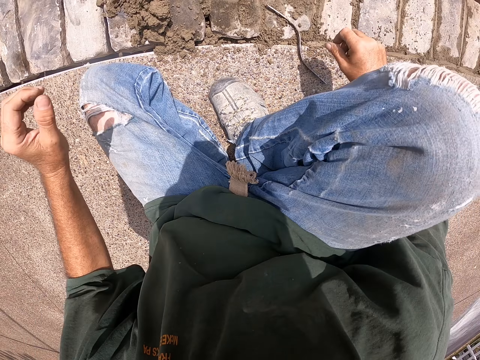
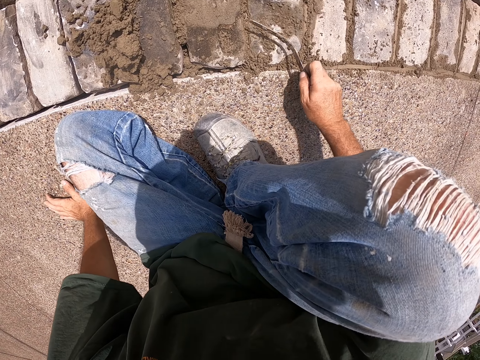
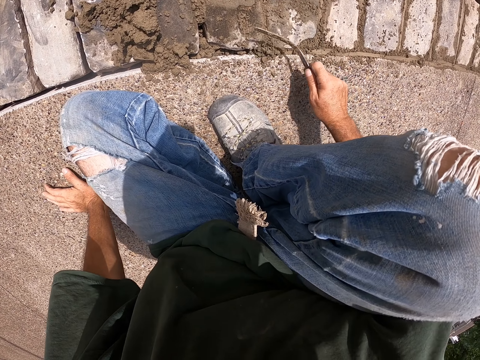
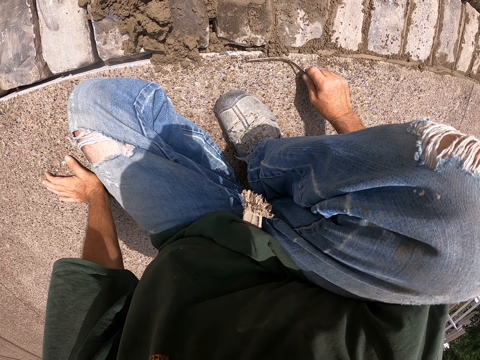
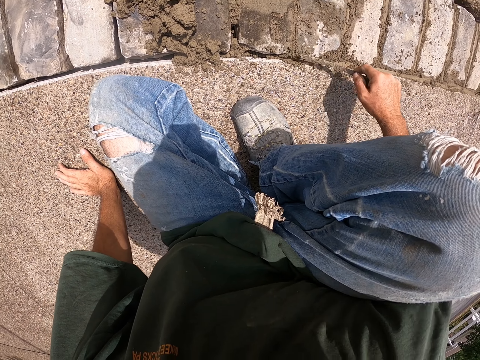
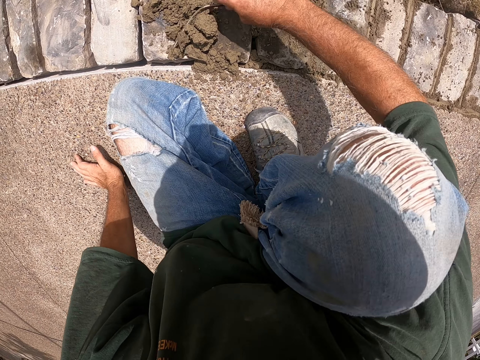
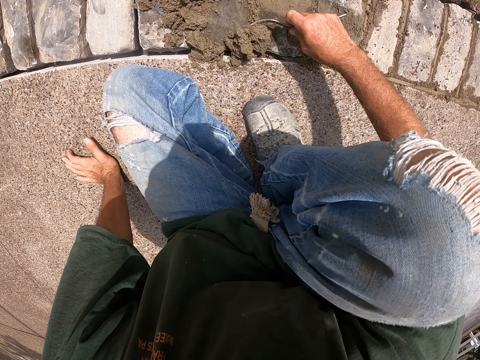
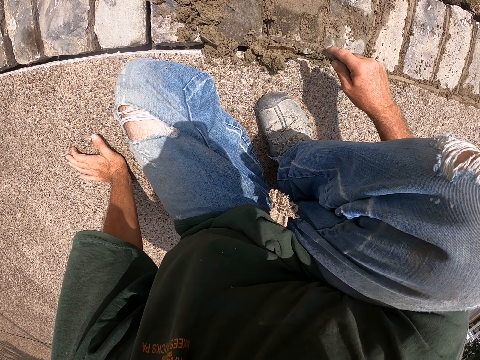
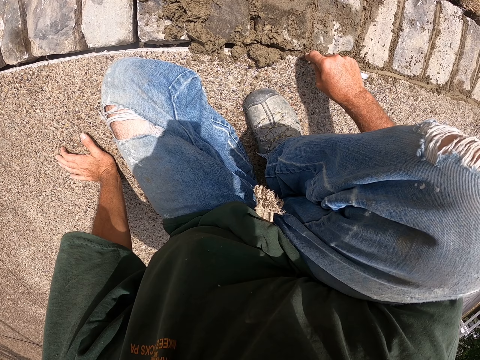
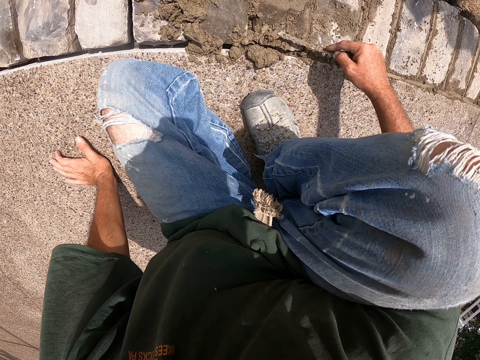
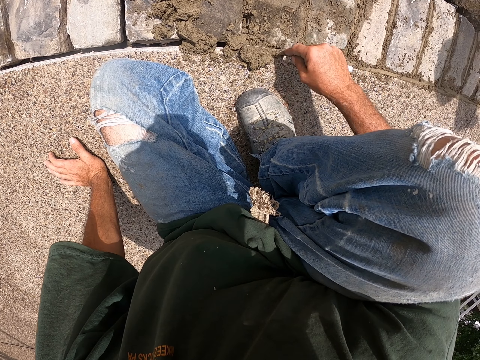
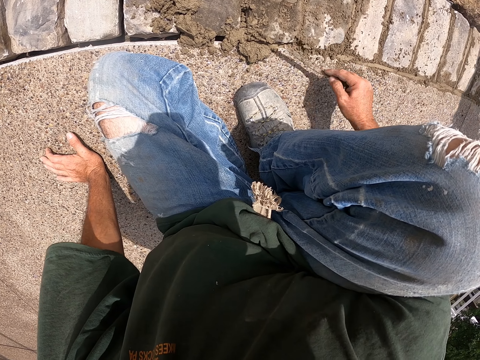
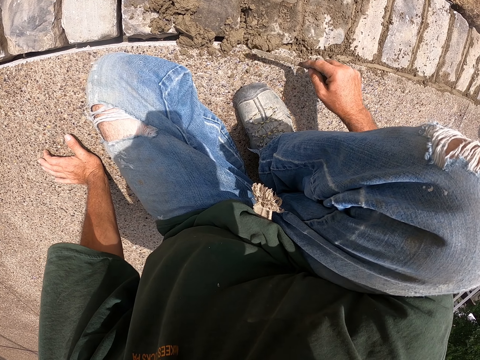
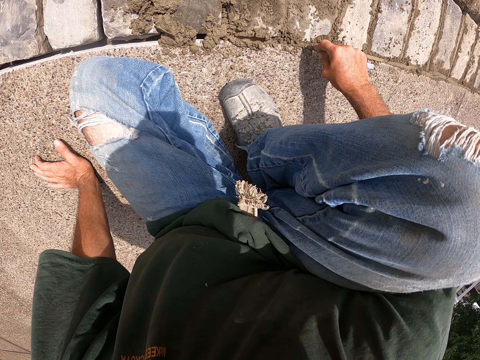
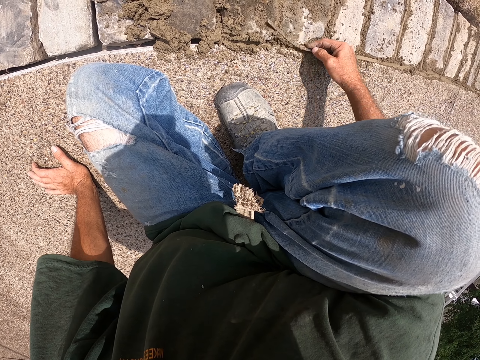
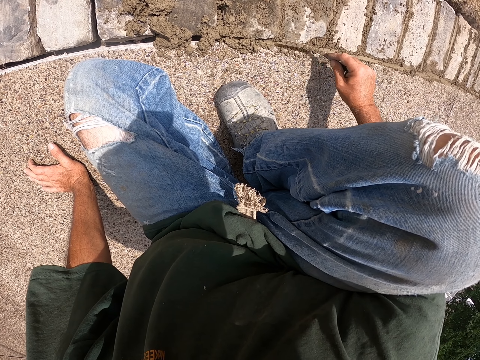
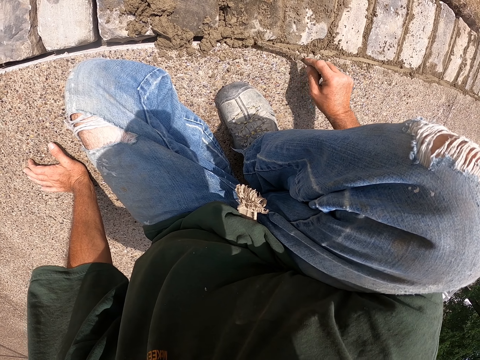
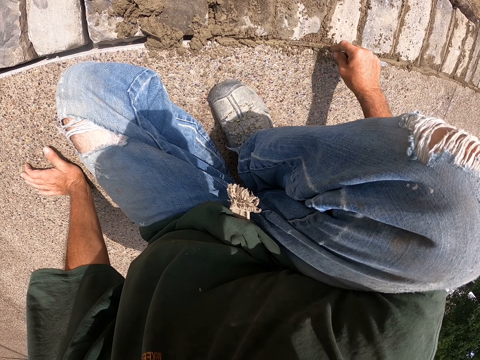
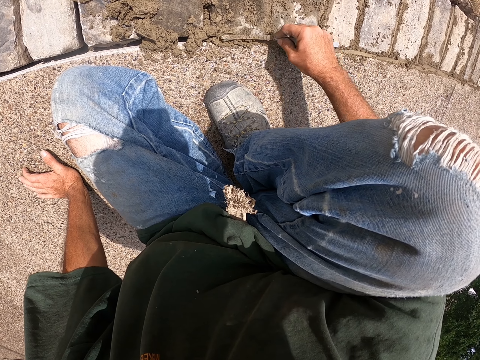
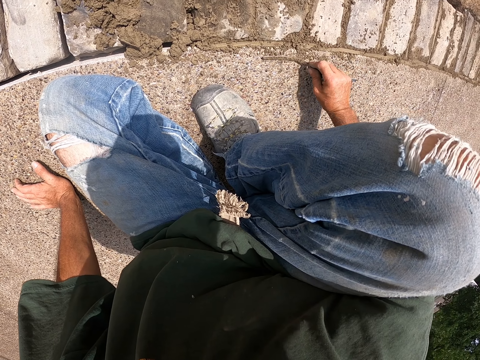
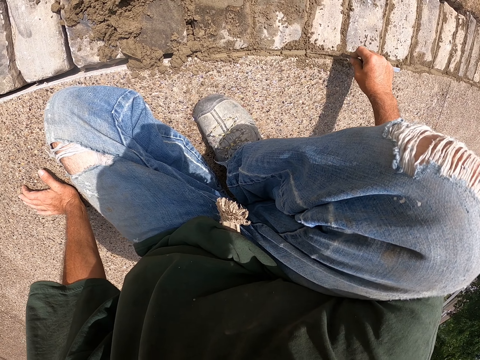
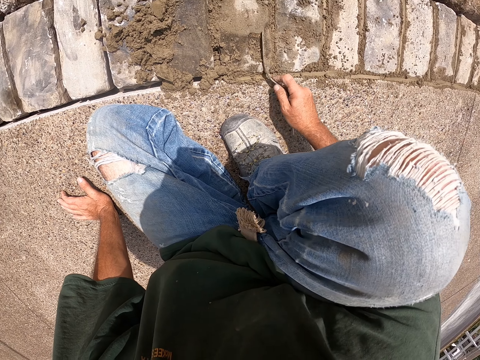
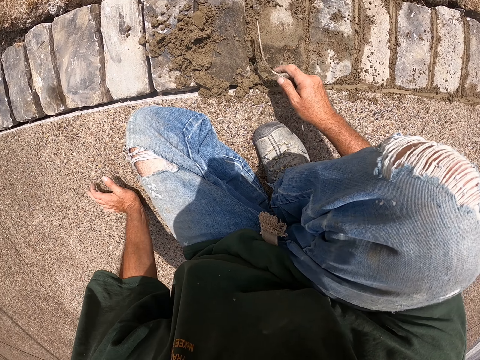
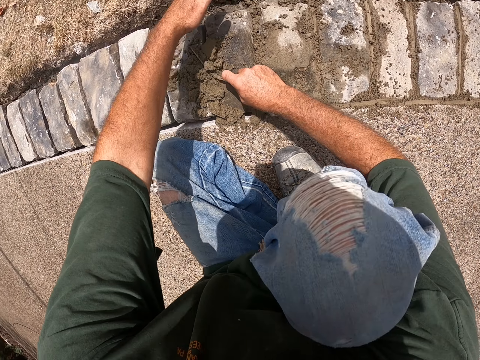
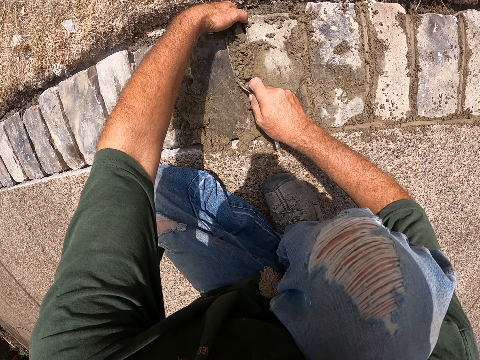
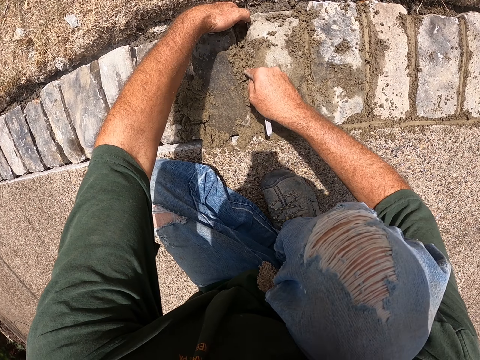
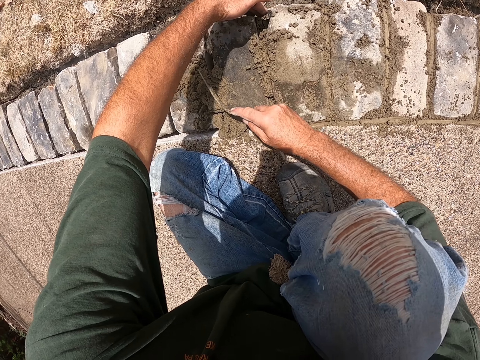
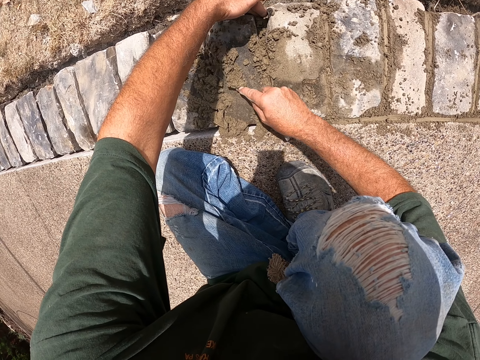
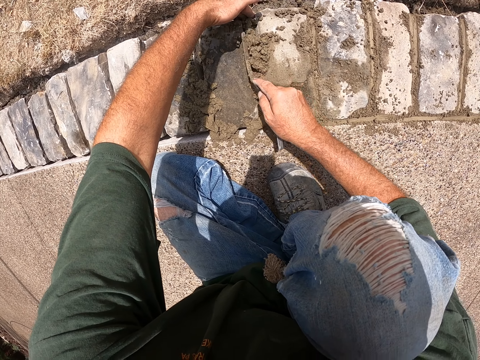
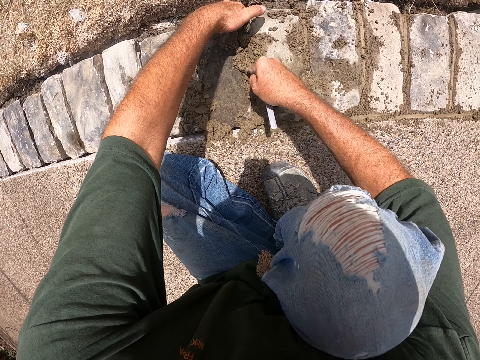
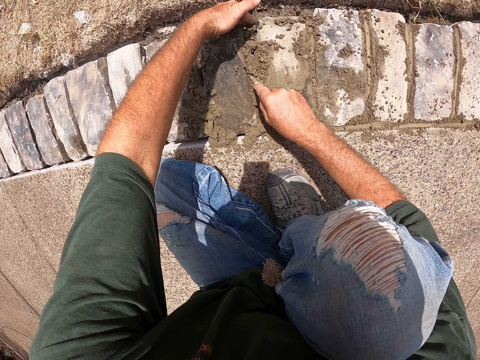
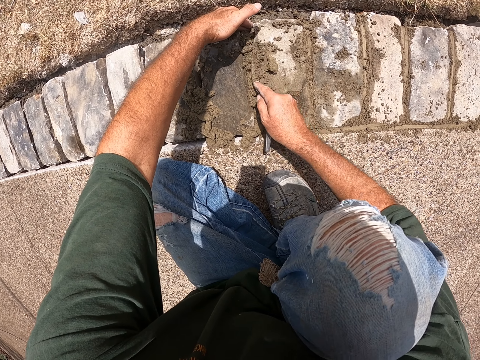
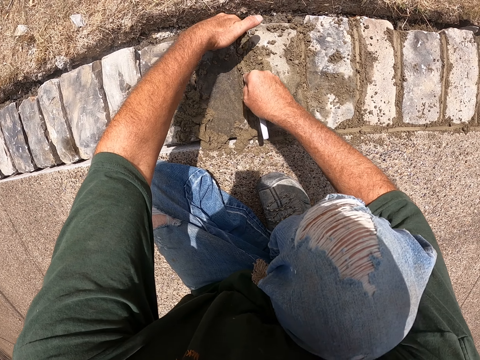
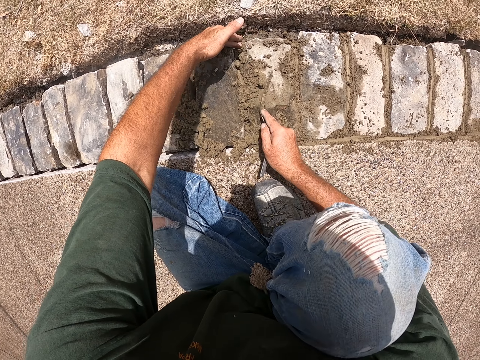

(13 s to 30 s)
The camera wearer picks up a joint filler. He holds a metal rod. He cements the bricks with the joint filler. He pulls his hand off the path. He holds a brick with the left hand. He cements the bricks with the joint filler.

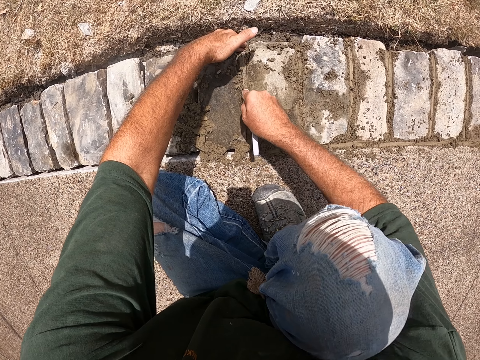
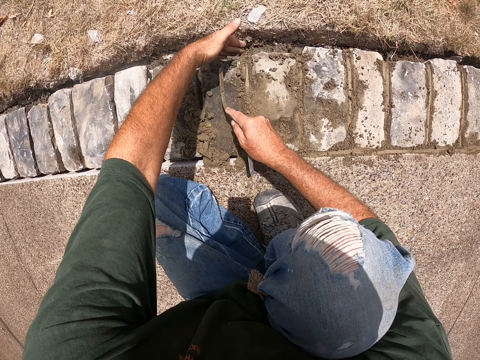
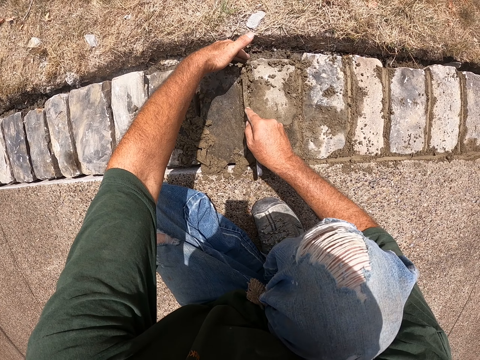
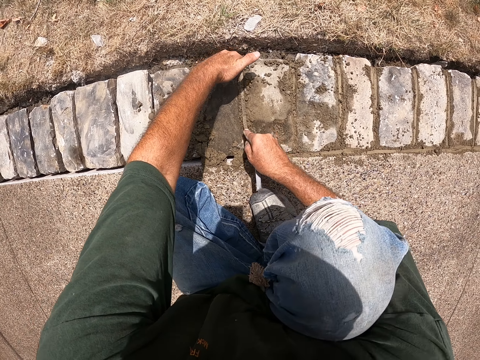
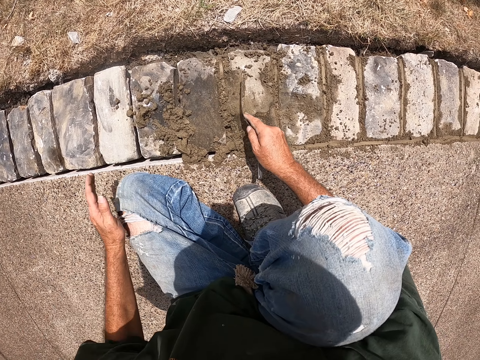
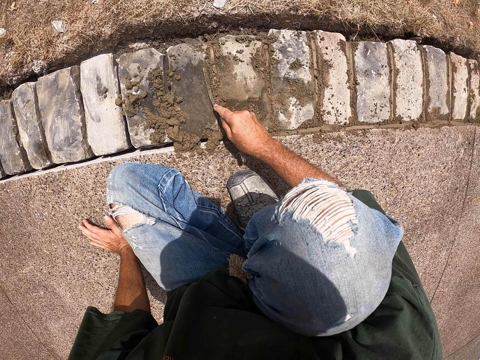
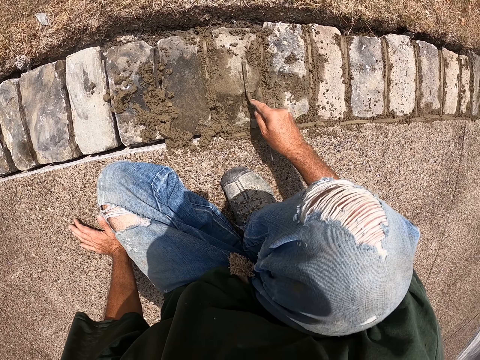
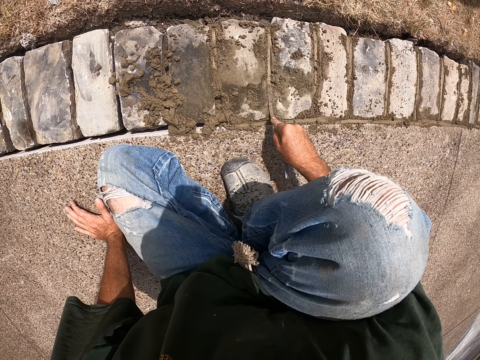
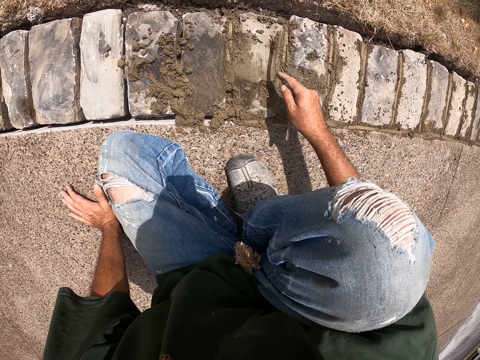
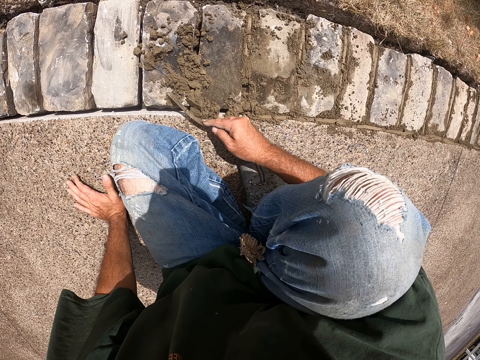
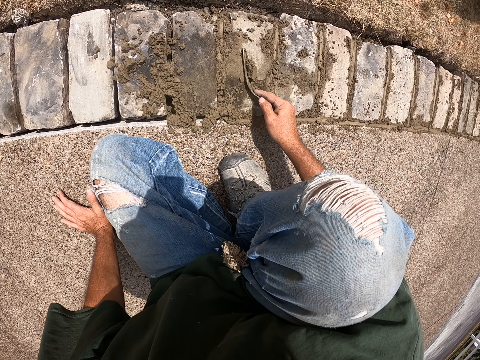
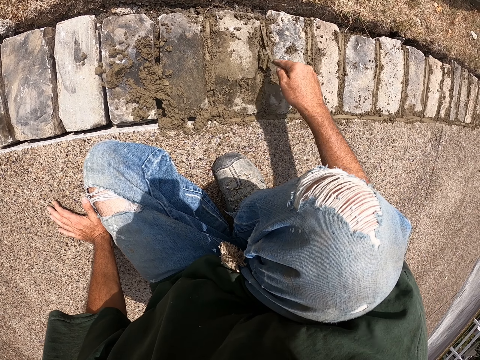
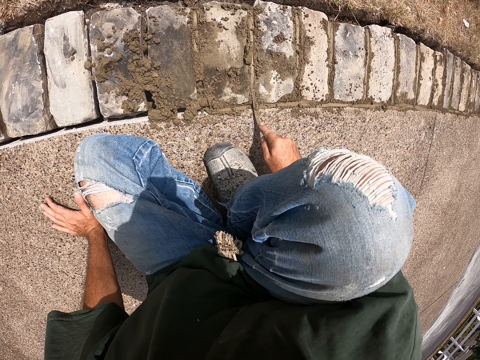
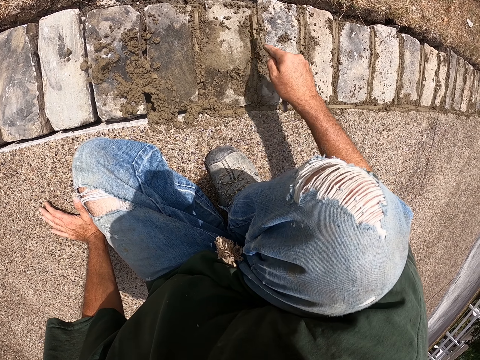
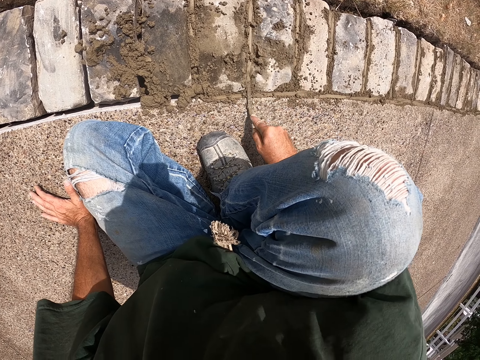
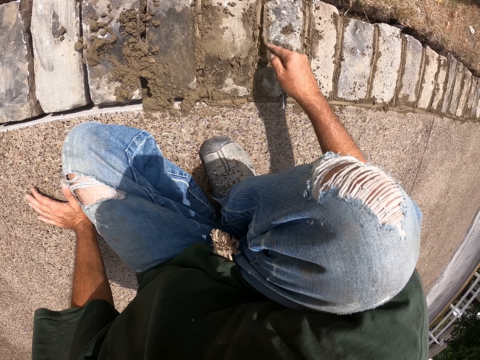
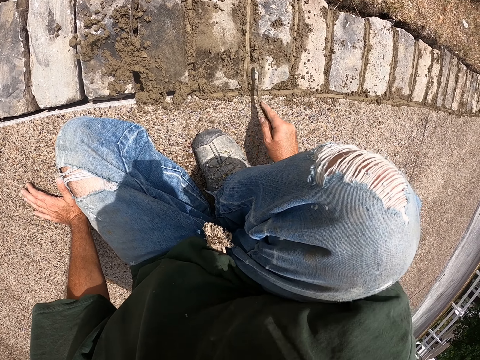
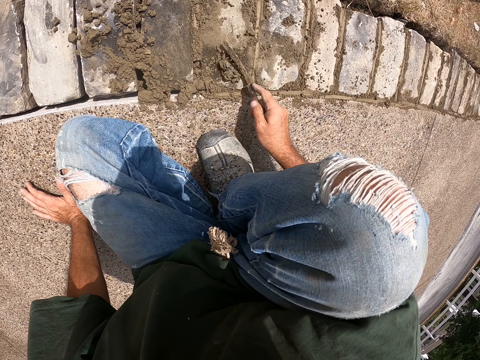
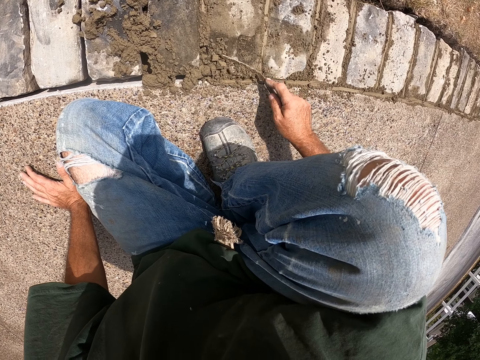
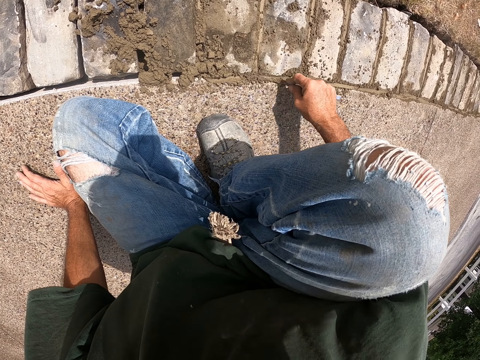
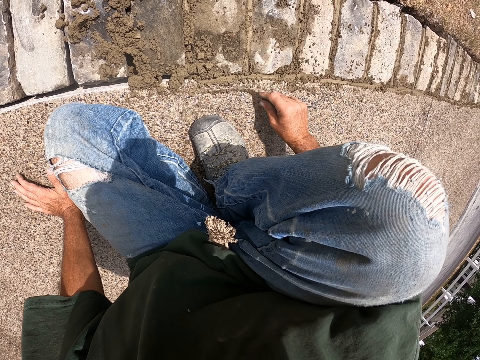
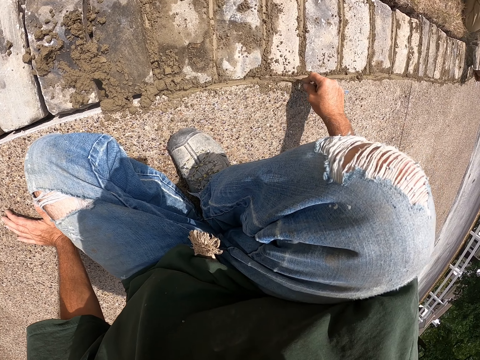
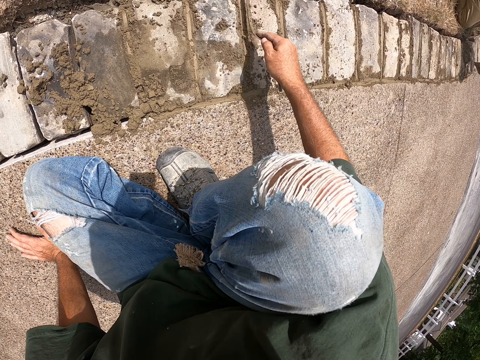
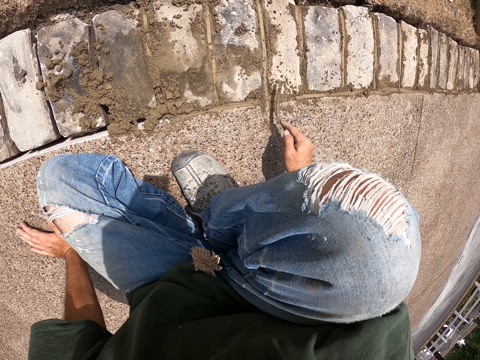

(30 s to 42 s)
The camera wearer pulls his hand off the brick. He cements the bricks with a joint filler. He holds the floor. He cements the bricks with the joint filler.
